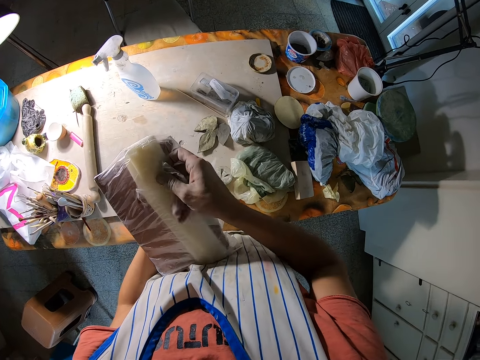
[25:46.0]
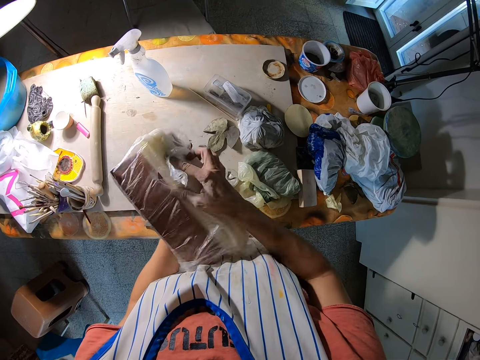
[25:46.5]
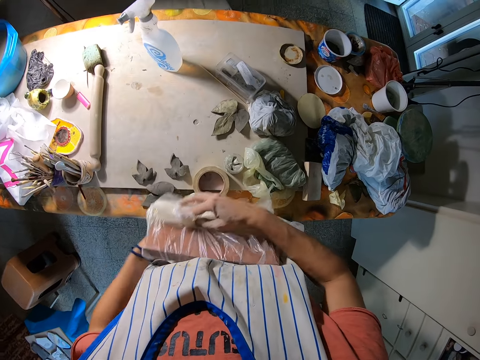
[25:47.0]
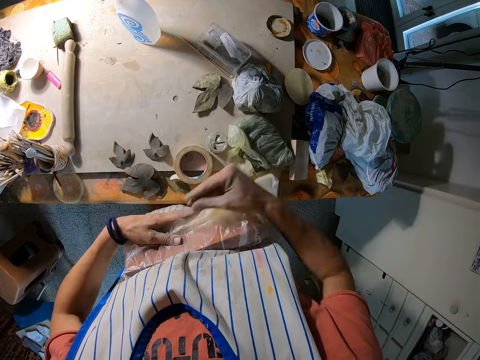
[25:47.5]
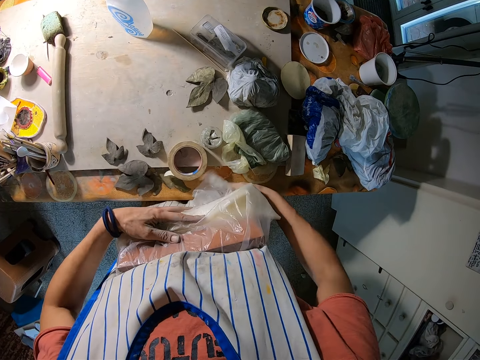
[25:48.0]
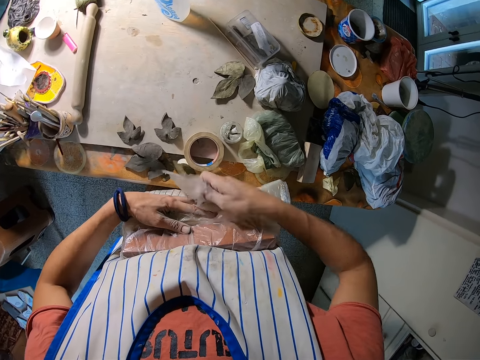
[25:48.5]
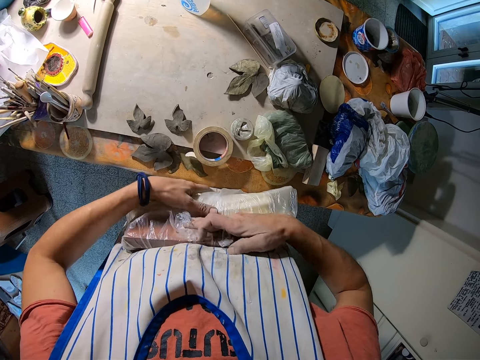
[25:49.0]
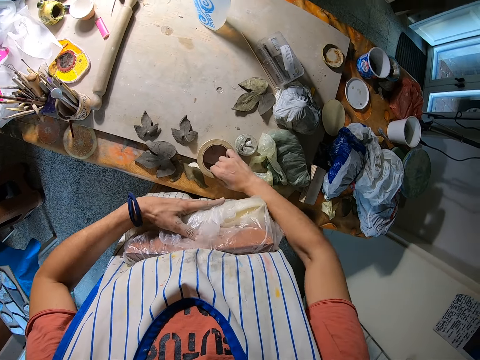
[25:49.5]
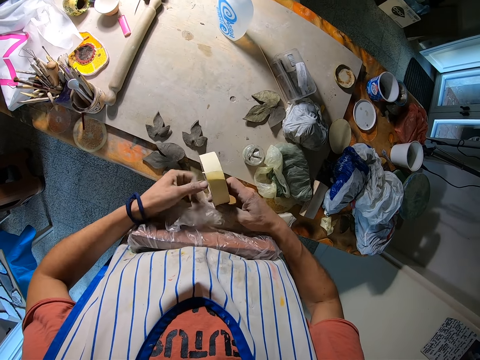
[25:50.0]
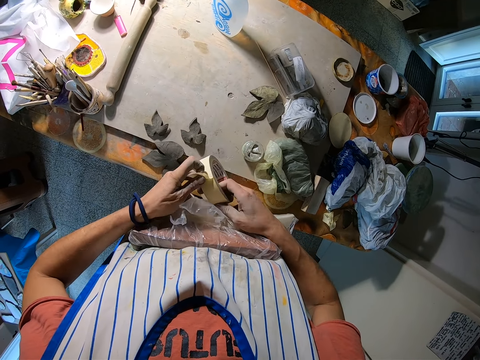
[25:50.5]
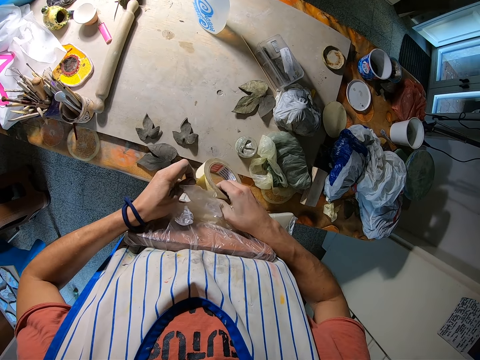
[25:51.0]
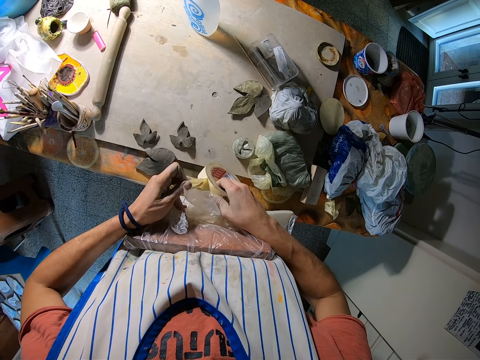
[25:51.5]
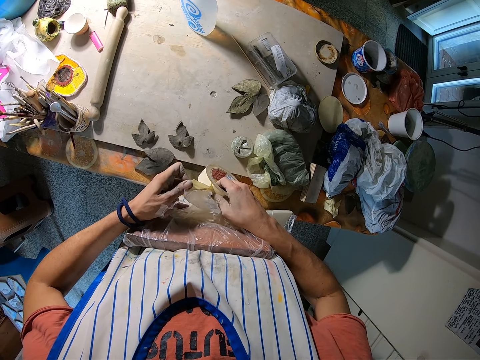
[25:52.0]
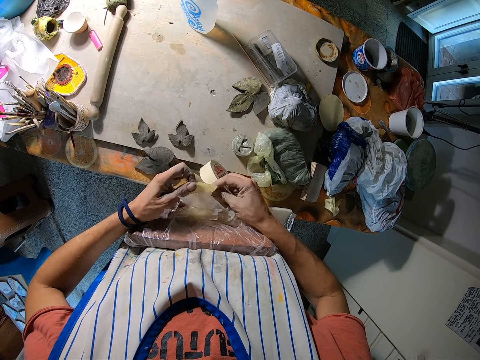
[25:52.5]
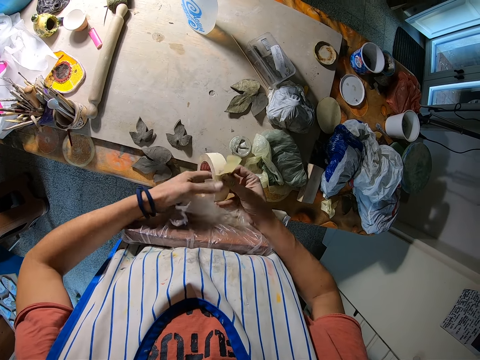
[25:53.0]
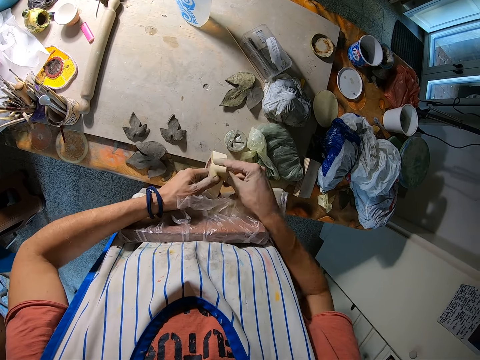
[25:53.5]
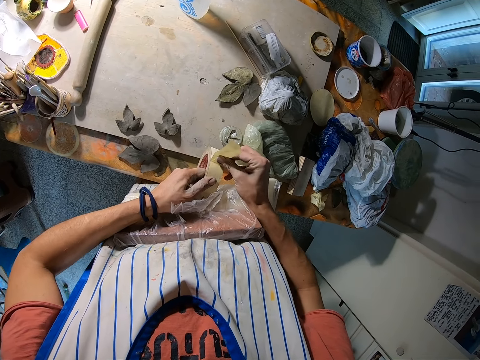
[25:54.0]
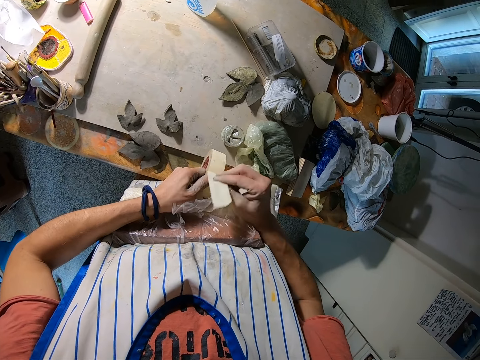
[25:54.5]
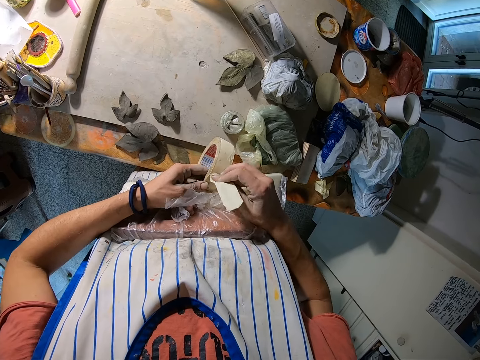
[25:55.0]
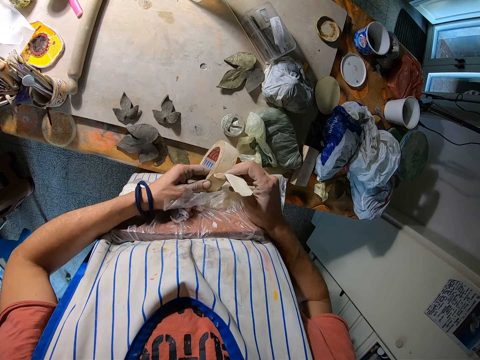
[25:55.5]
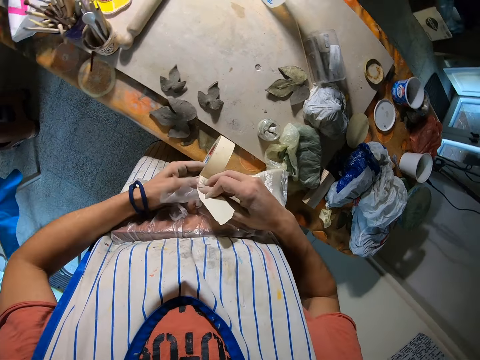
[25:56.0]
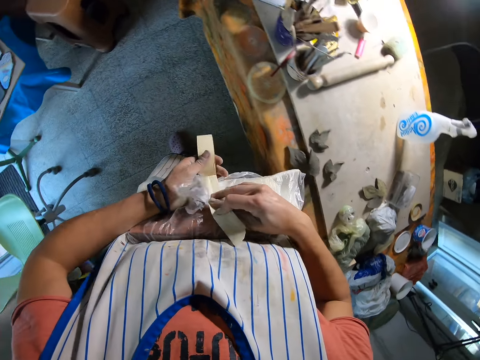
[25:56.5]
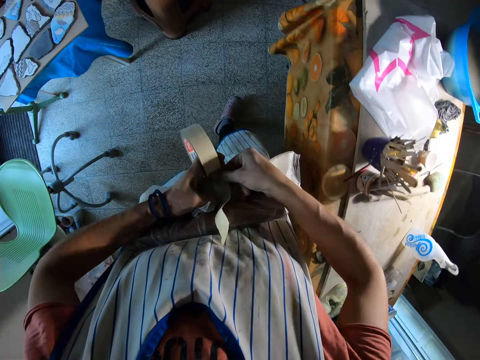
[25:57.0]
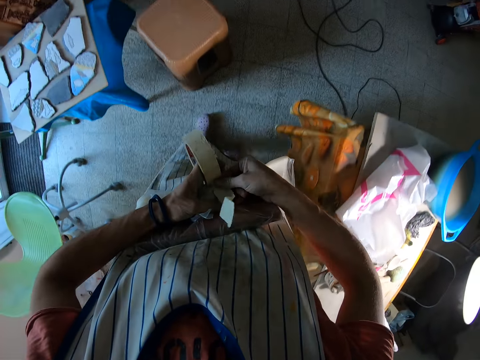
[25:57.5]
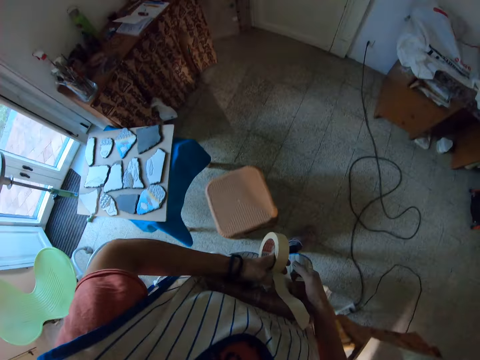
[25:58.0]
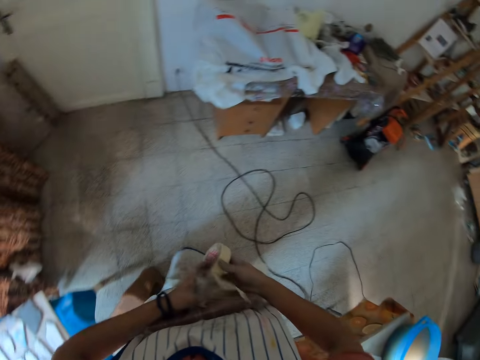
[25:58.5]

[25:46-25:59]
The camera wearer picks up the masking tape or seal tape from the table. They peel the seal tape. They attach the seal tape on the board. They walk towards the table.

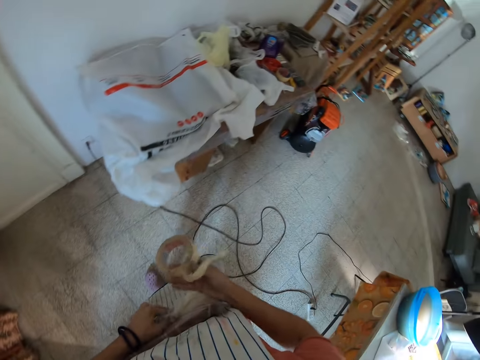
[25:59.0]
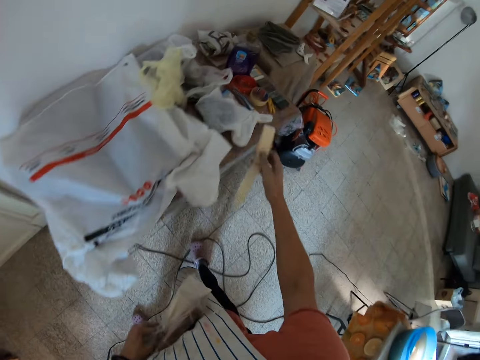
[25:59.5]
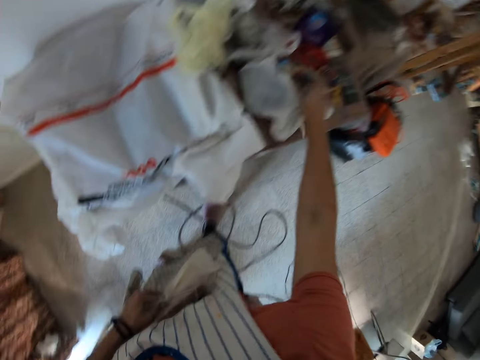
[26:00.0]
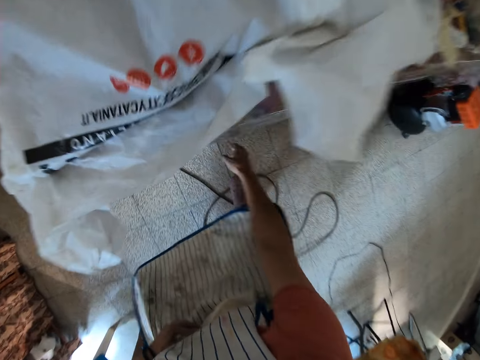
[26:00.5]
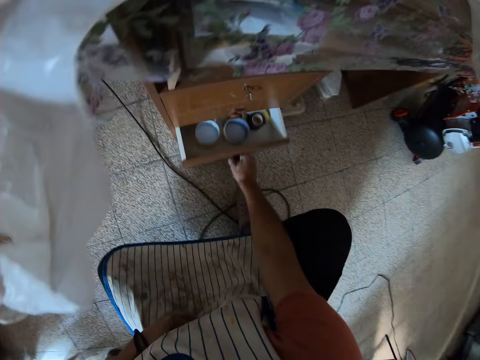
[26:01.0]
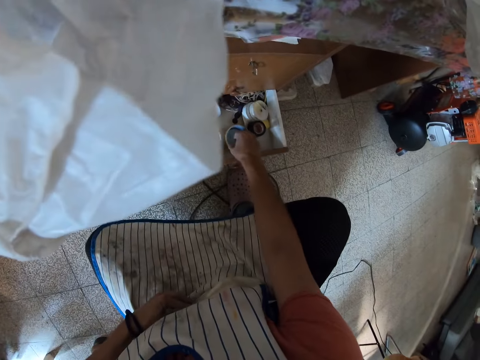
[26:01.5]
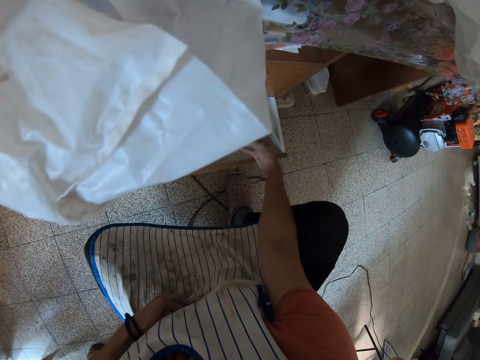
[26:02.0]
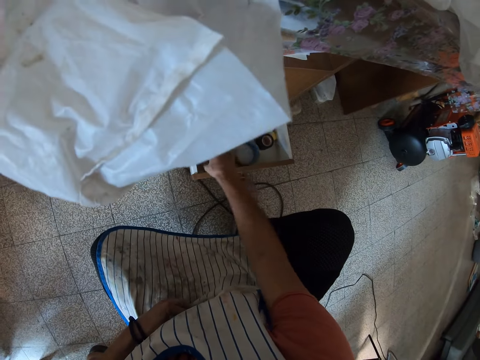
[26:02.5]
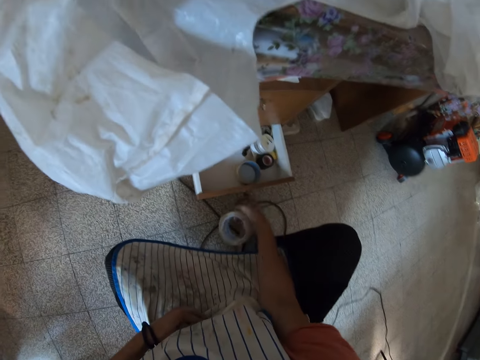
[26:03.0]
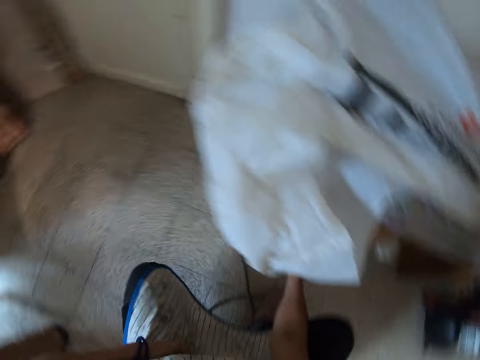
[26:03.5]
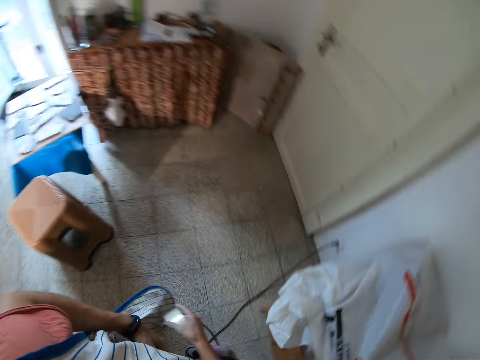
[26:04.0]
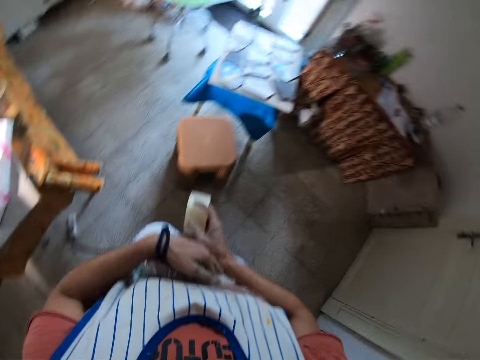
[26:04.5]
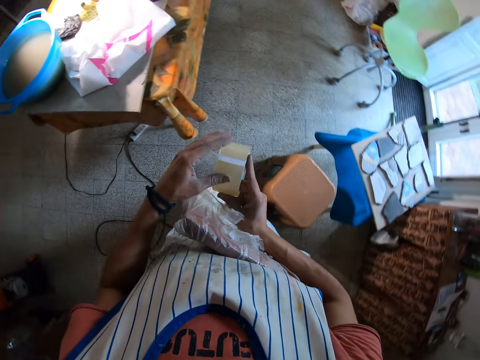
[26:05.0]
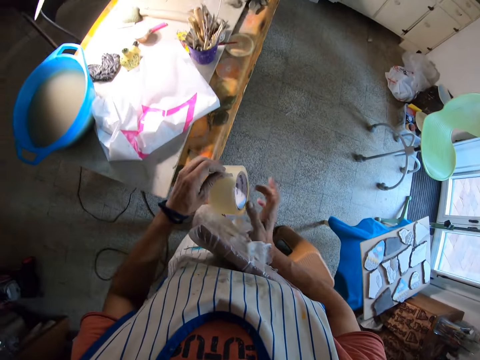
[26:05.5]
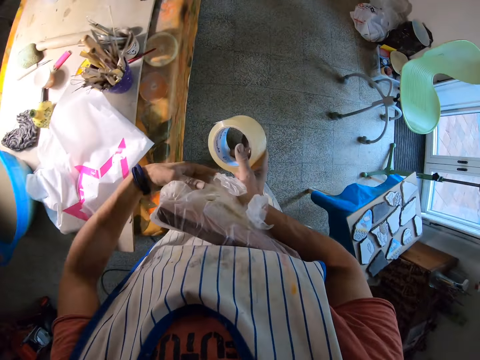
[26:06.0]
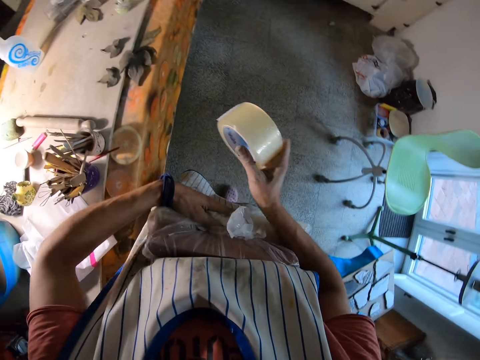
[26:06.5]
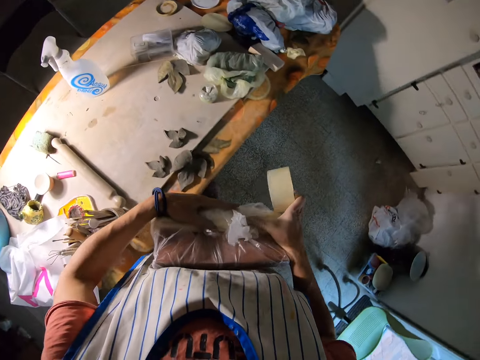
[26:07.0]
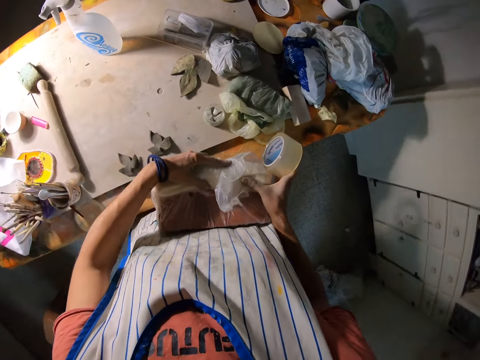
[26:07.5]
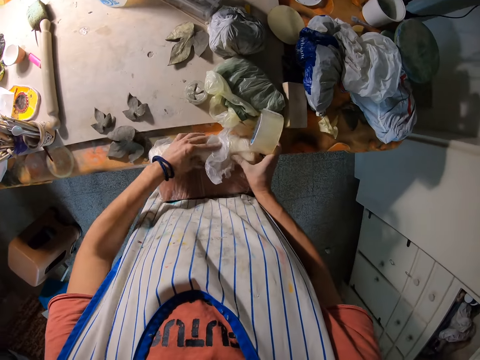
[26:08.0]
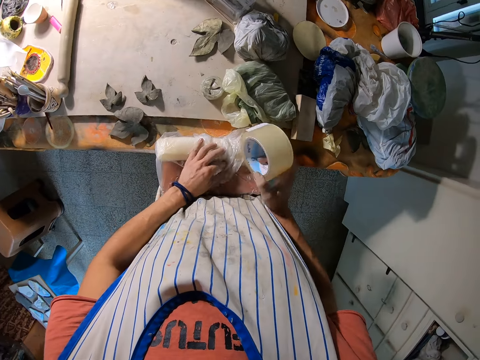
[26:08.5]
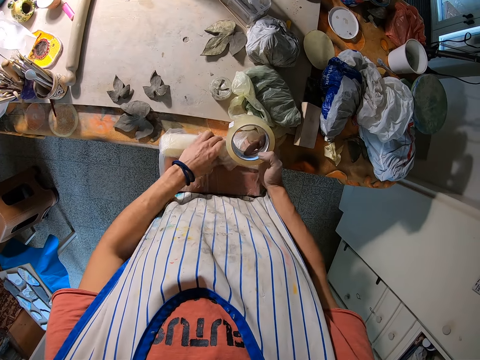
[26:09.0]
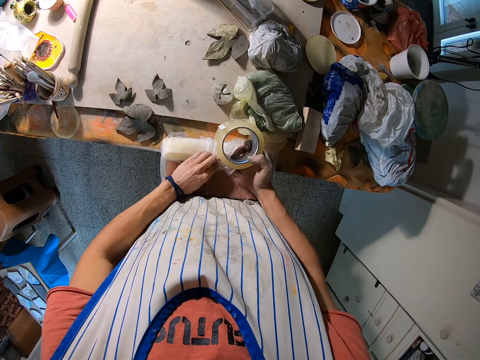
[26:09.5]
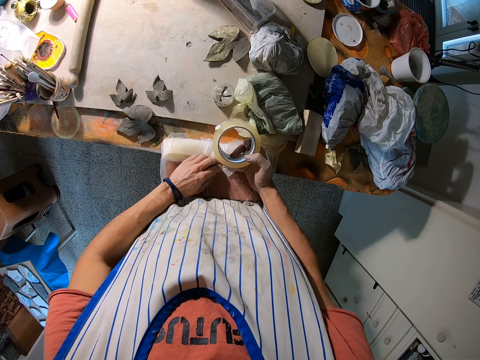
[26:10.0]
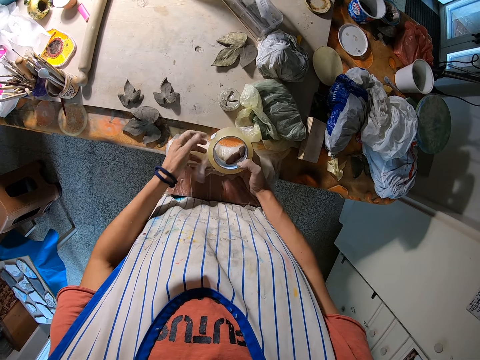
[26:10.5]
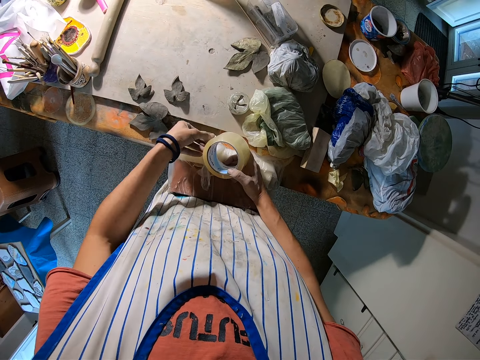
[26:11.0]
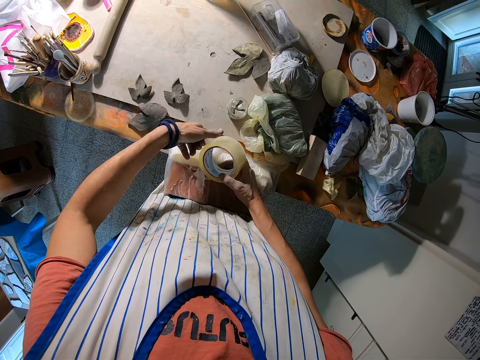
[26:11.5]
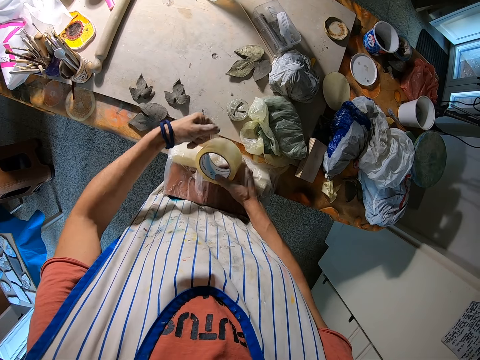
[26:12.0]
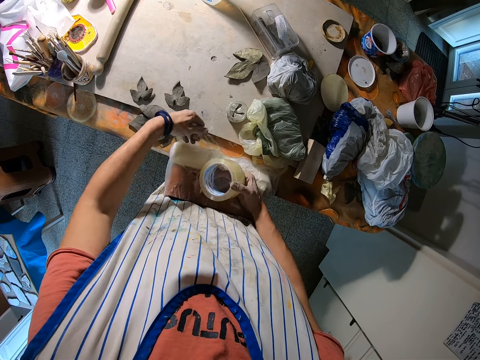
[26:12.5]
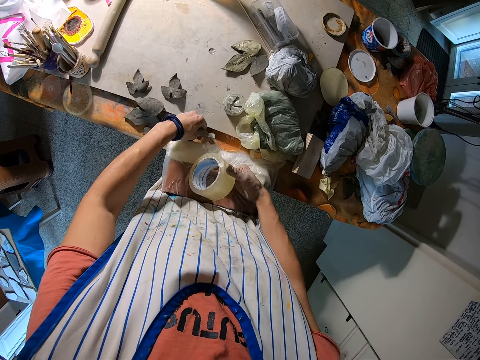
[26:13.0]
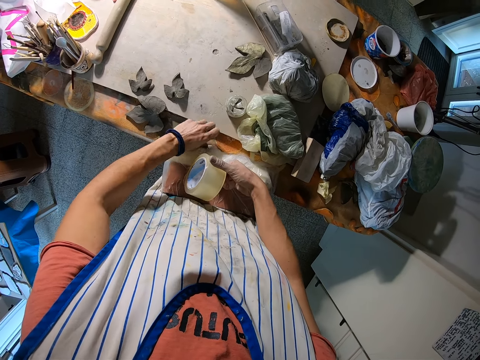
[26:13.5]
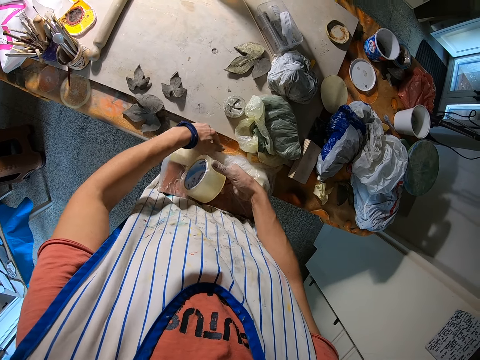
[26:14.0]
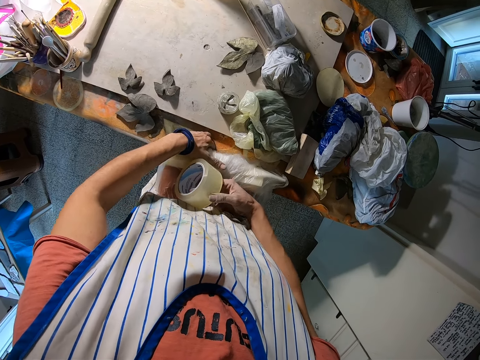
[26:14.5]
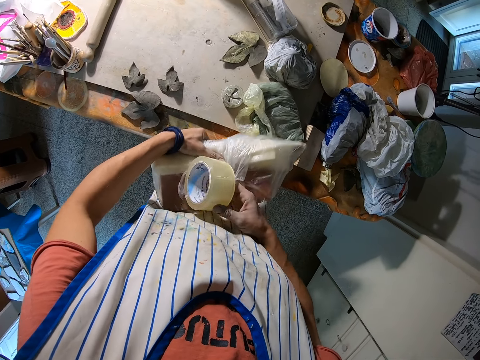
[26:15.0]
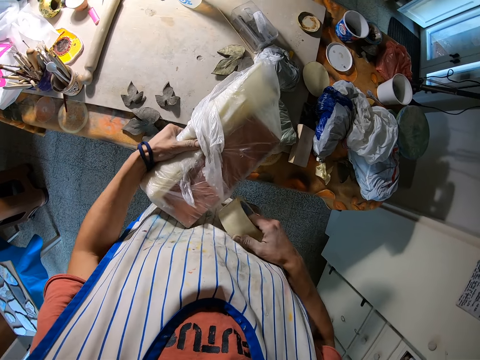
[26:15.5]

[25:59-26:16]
The camera wearer drops the masking tape or seal tape on the table. She opens the drawer with her right hand. She picks up the seal tape and places down the seal tape. She takes the tape out of the drawer with her right hand. She closes the drawer with her right hand. She walks towards the table. She peels the seal tape. She holds a board with the left hand. She drops the clay stone on the table with both hands. She peels the seal tape. She uses the tape round the plastic bag on the clay stone.
